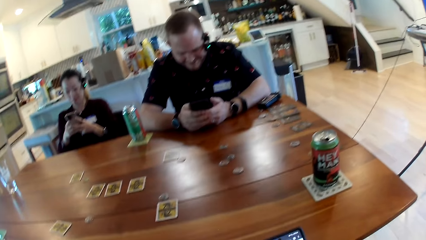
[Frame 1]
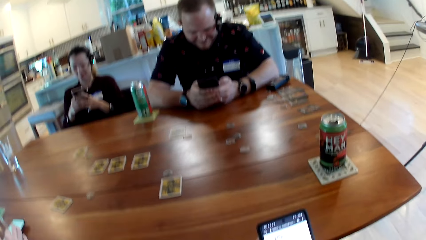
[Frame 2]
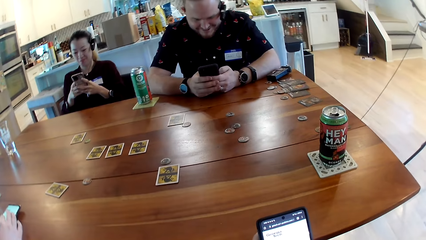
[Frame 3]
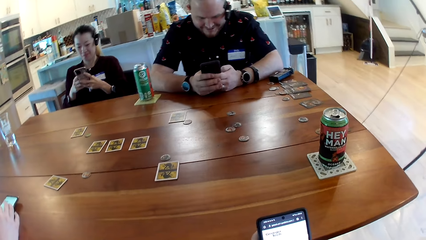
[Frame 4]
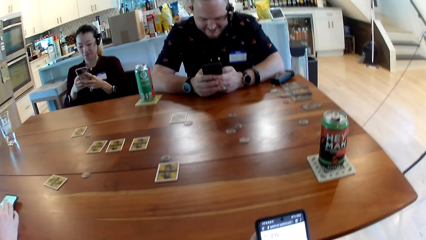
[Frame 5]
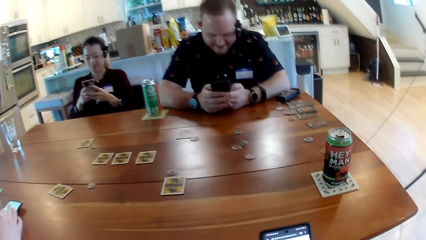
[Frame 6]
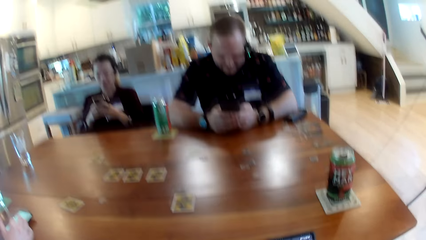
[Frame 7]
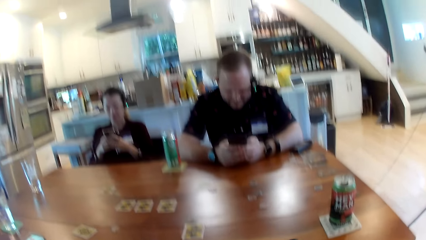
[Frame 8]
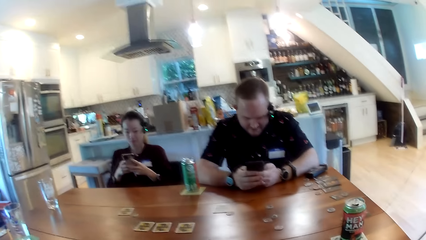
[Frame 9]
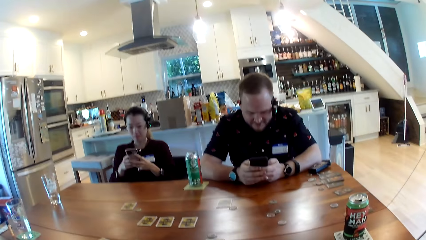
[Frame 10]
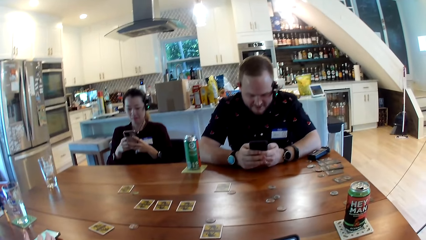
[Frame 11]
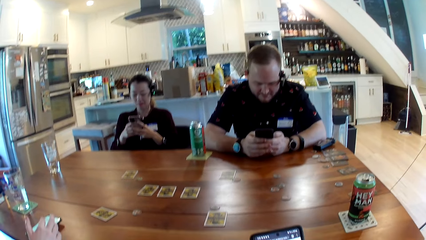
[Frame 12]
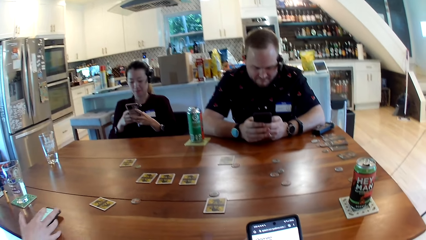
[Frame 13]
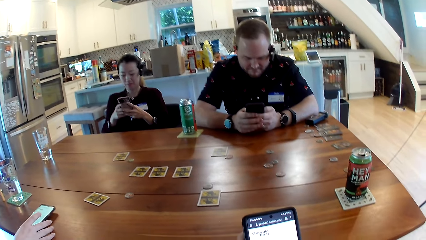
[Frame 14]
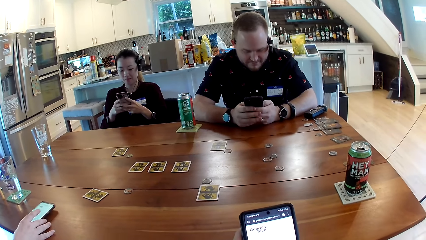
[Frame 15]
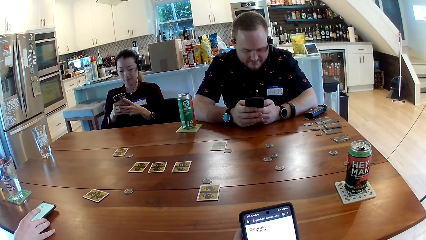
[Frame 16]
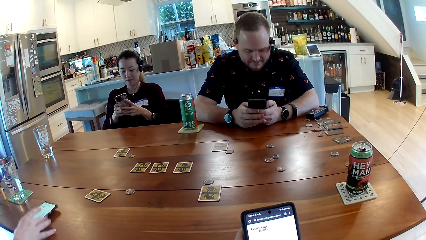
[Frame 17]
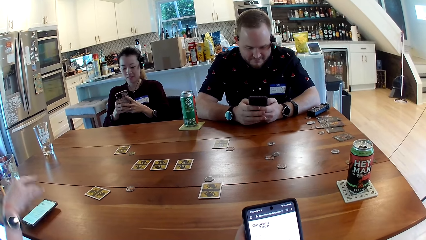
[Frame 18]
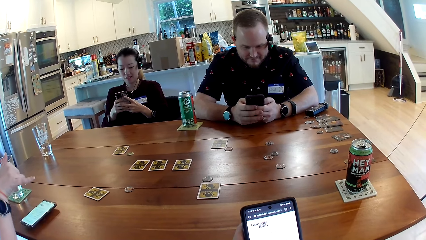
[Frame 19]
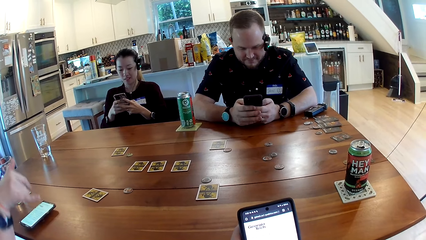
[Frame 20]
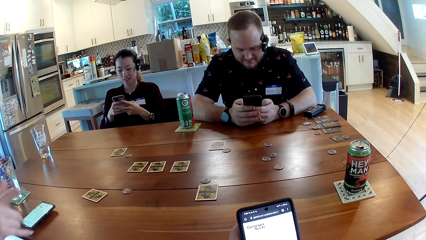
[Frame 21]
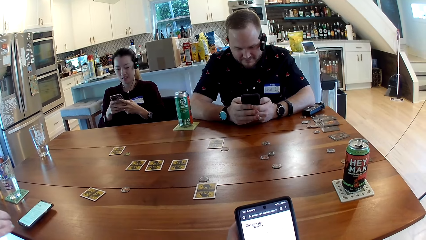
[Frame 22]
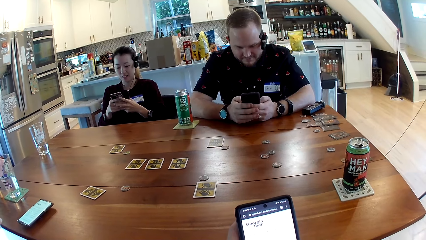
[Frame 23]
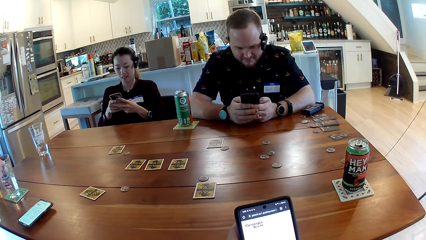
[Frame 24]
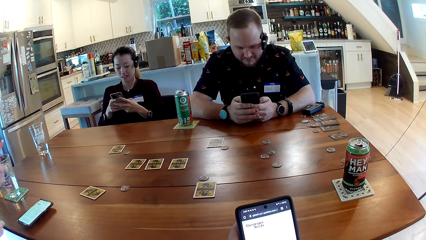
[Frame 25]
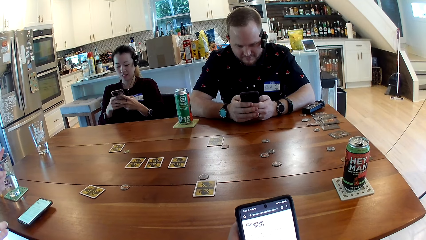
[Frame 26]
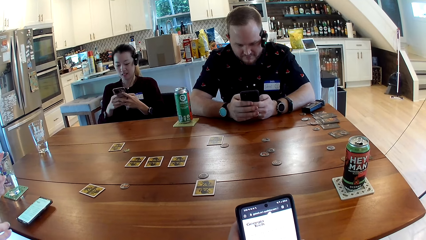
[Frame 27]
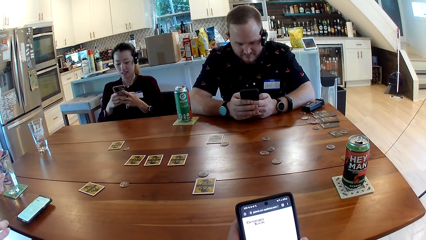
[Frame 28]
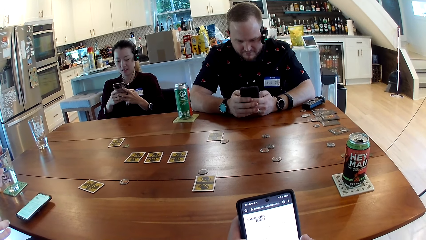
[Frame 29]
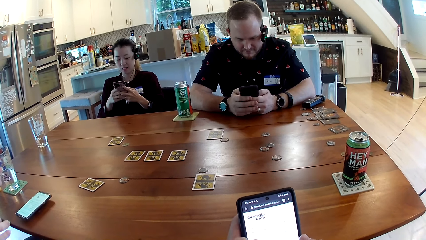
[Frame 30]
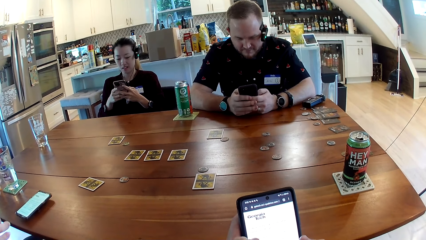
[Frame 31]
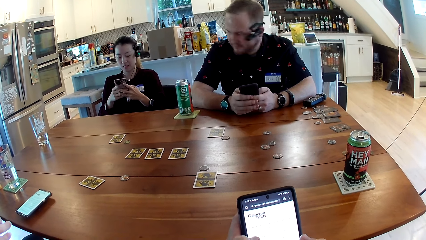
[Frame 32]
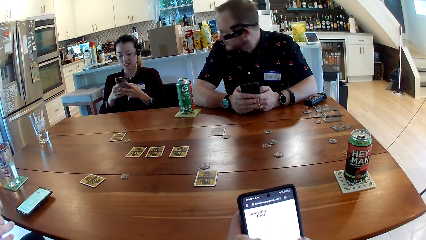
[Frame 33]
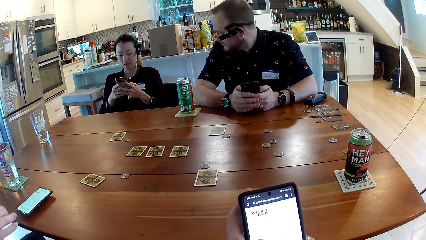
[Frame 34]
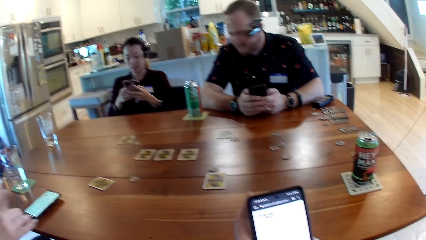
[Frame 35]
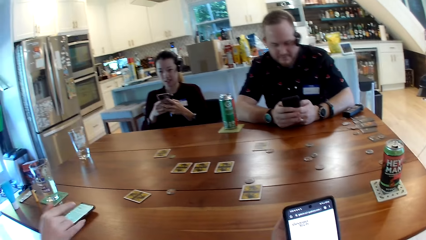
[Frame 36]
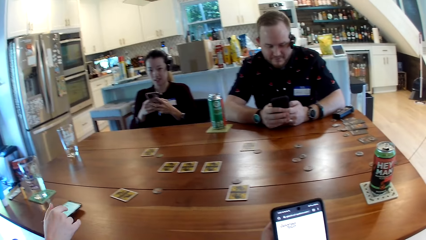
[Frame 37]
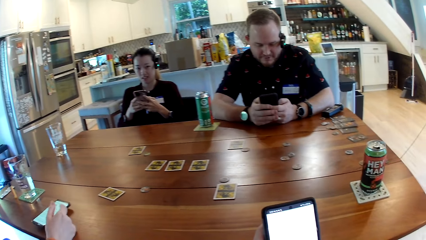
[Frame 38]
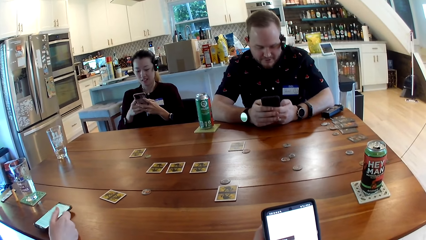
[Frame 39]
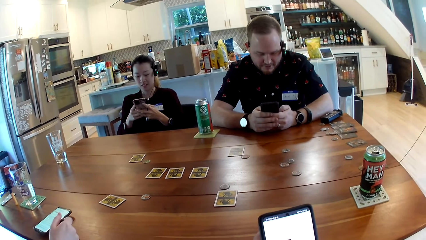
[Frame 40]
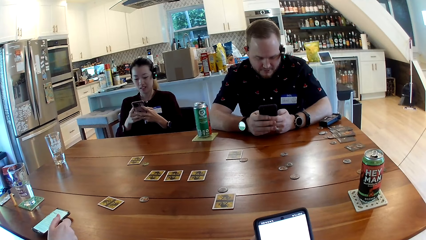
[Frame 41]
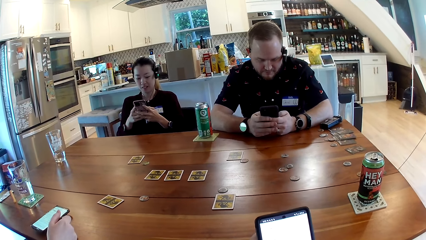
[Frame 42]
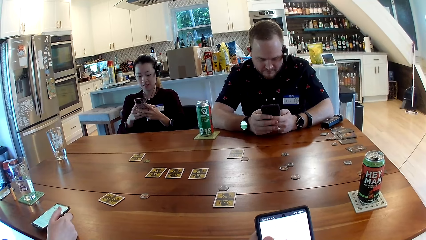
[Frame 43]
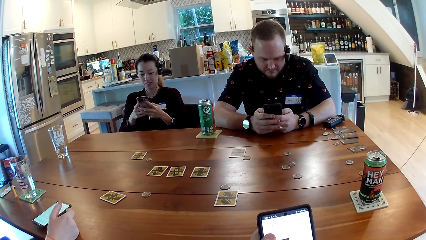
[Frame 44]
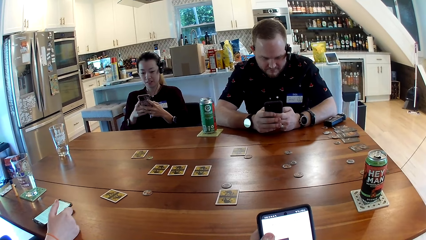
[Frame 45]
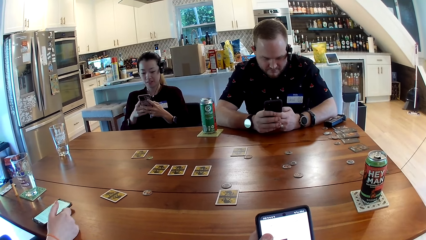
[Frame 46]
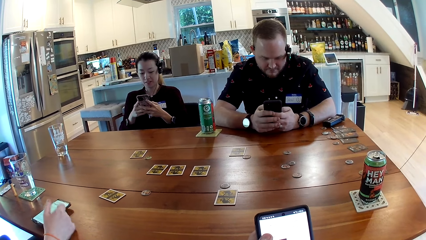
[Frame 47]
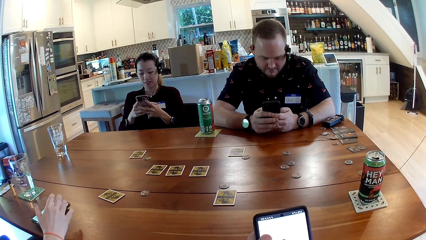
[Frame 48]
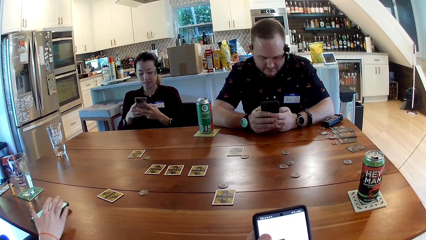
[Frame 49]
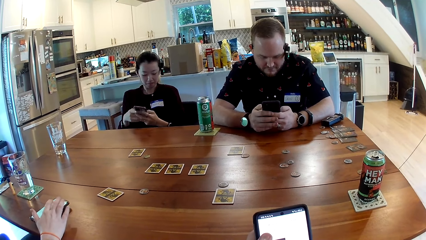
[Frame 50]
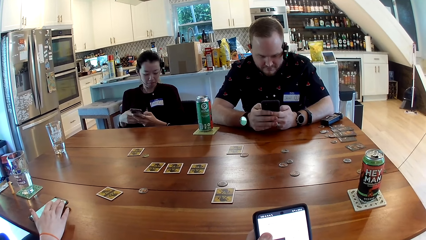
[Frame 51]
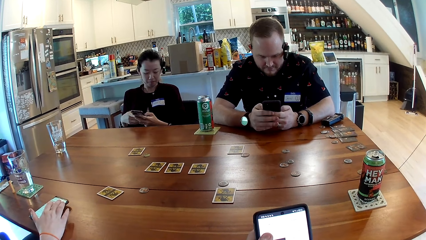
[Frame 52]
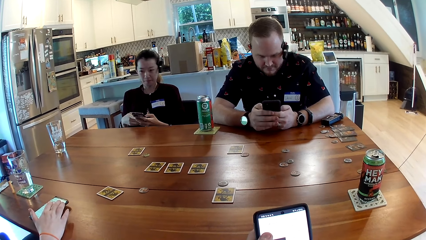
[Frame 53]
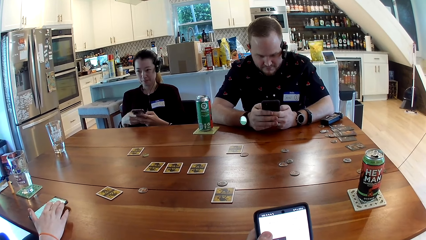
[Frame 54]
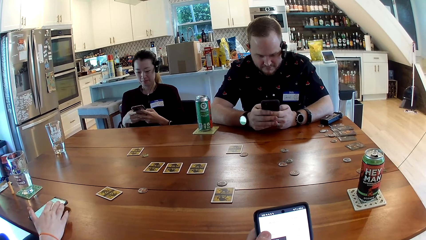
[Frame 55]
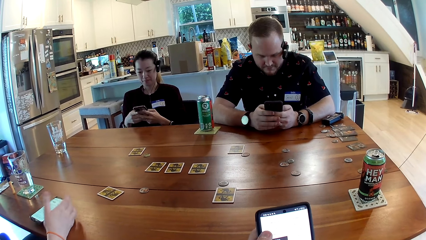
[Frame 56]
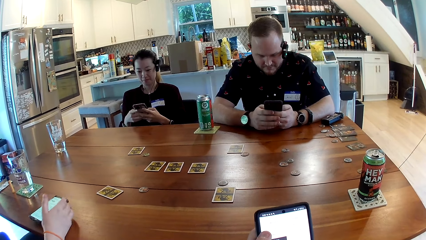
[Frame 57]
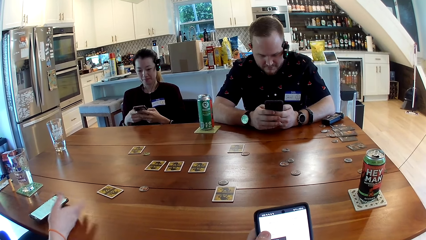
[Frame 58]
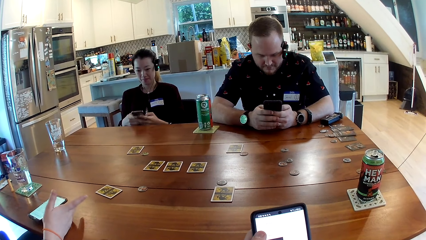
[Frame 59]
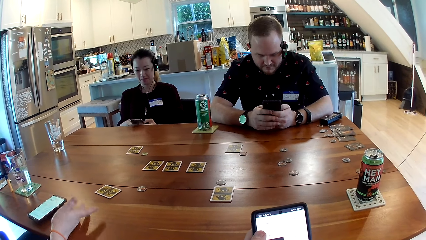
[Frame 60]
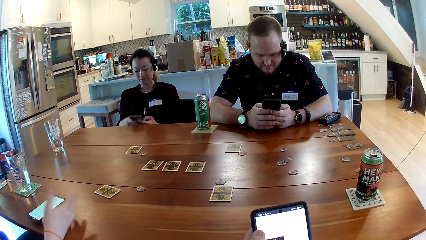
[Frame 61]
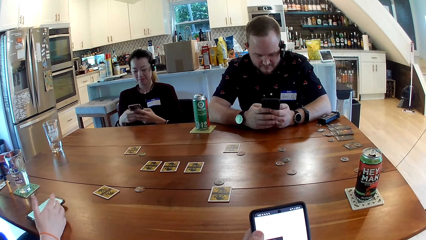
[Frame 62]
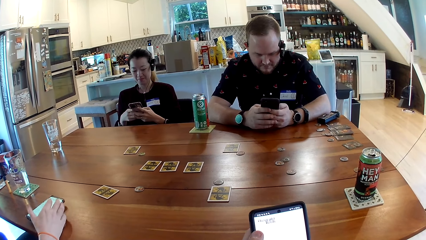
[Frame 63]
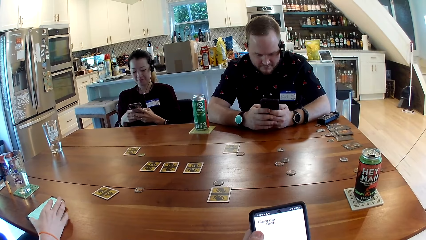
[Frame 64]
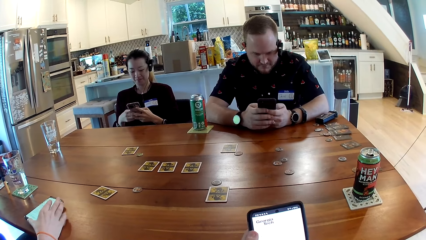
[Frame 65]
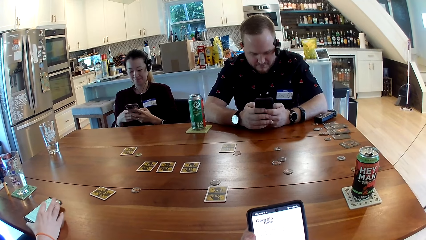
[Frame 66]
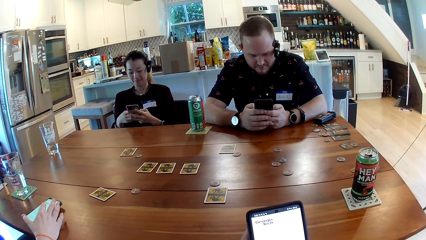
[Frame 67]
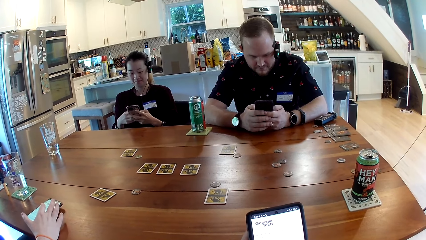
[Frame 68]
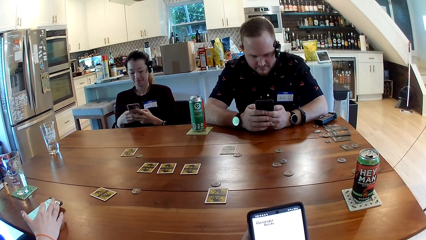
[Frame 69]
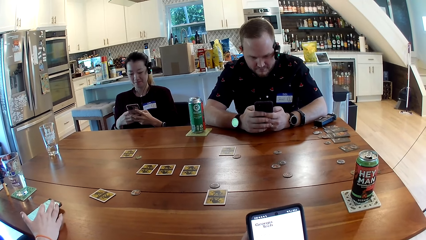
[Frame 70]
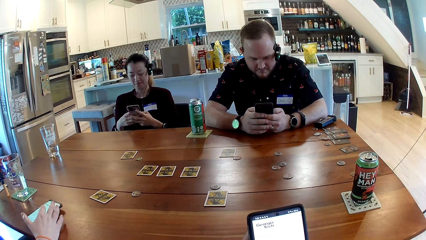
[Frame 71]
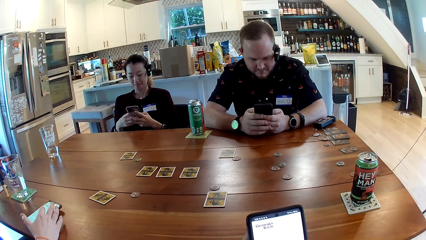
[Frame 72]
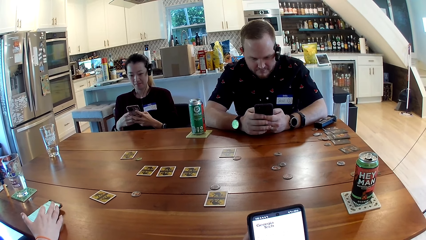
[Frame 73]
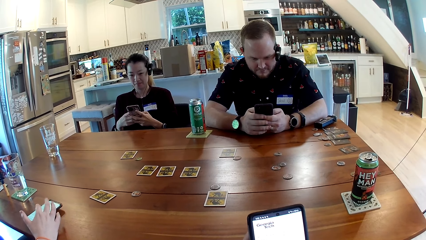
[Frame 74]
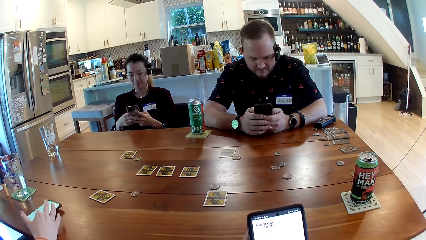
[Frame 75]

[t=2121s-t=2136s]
The camera wearer presses a phone with her hands. She looks around. She operates the phone.
